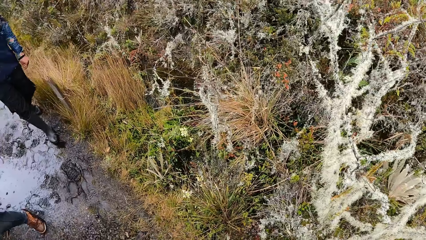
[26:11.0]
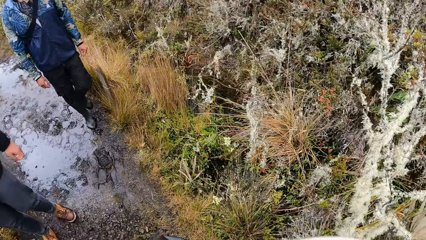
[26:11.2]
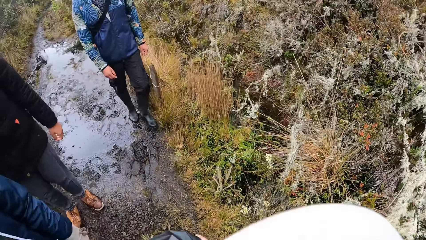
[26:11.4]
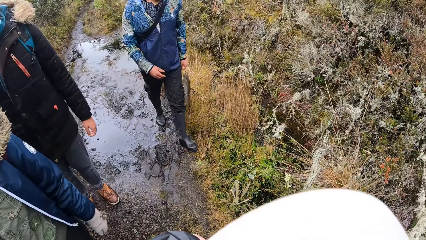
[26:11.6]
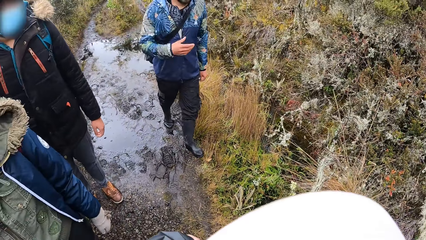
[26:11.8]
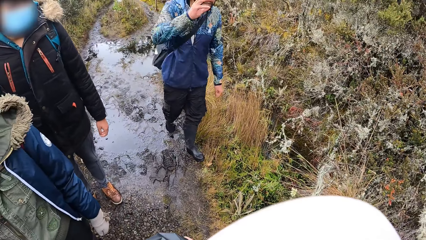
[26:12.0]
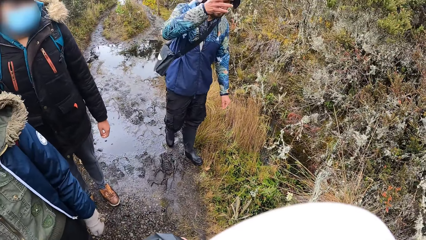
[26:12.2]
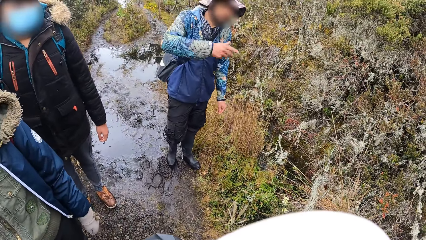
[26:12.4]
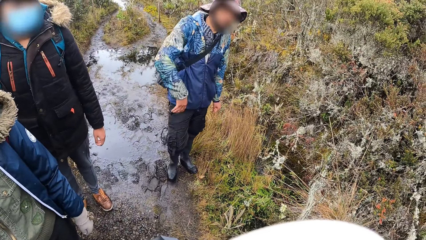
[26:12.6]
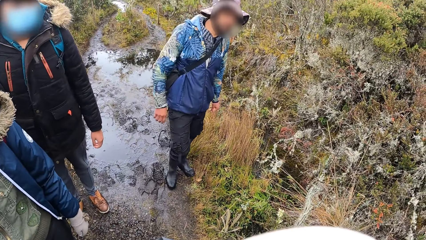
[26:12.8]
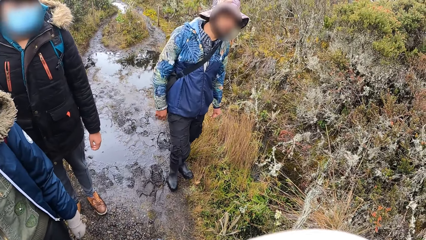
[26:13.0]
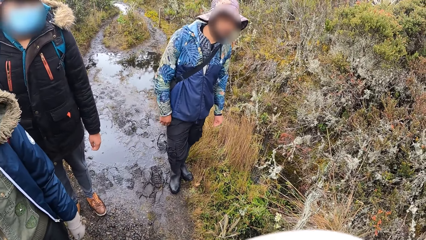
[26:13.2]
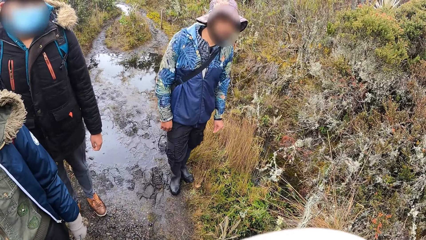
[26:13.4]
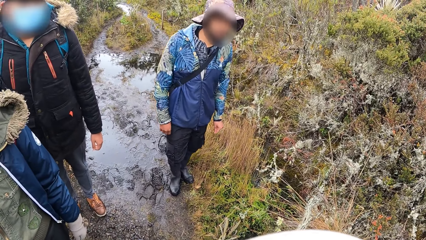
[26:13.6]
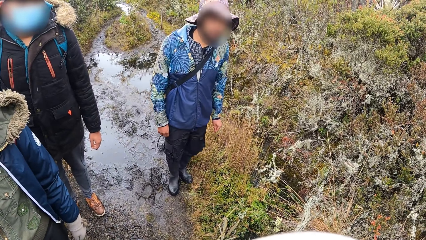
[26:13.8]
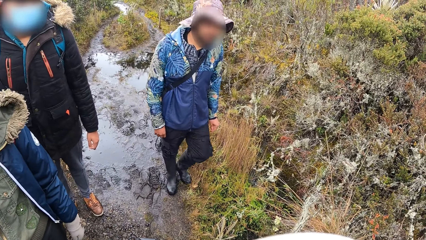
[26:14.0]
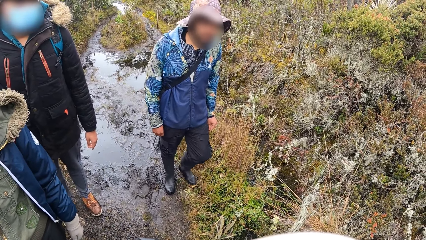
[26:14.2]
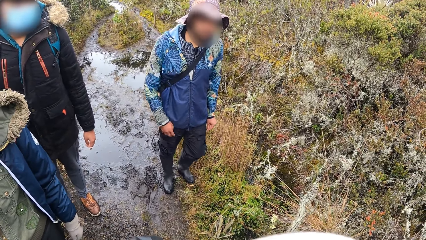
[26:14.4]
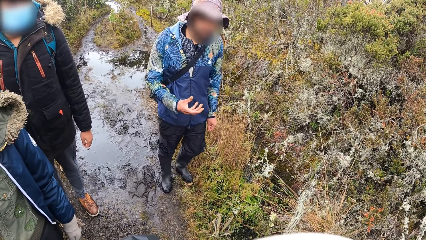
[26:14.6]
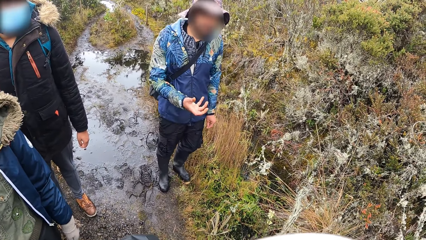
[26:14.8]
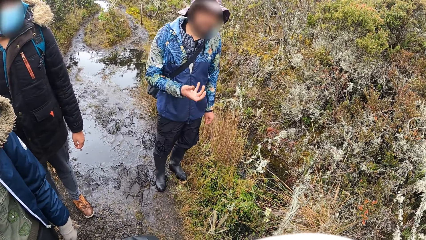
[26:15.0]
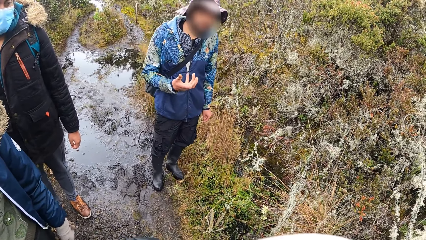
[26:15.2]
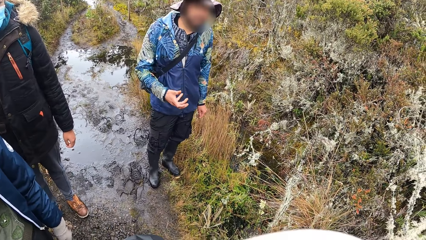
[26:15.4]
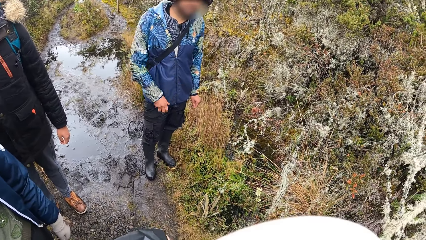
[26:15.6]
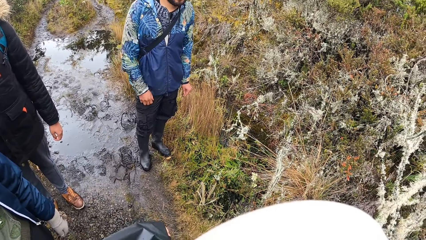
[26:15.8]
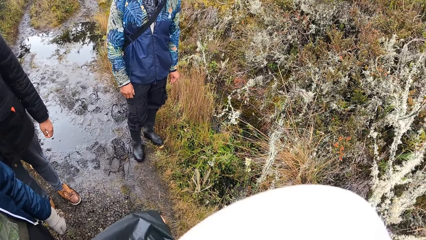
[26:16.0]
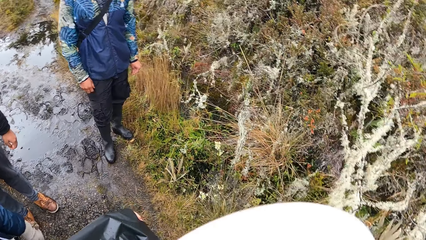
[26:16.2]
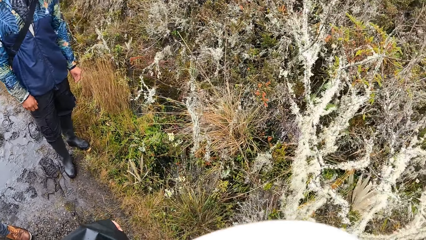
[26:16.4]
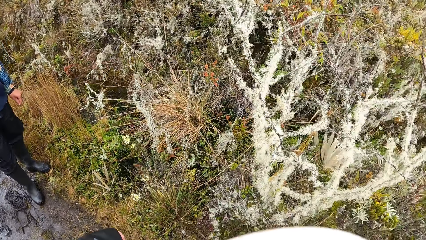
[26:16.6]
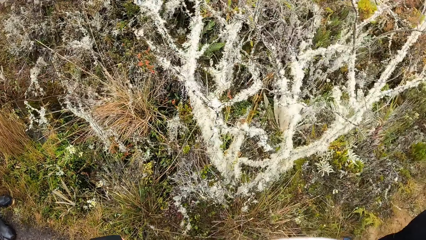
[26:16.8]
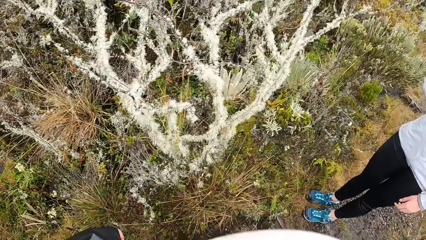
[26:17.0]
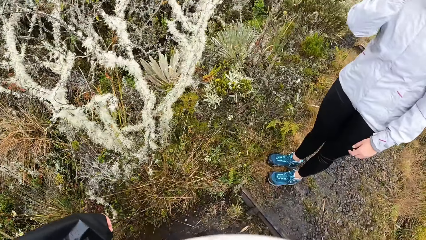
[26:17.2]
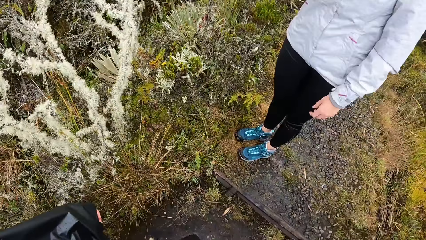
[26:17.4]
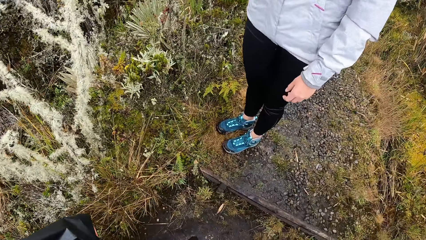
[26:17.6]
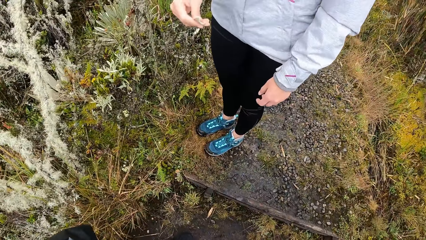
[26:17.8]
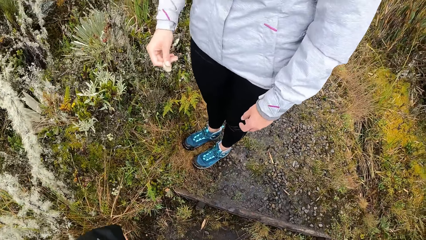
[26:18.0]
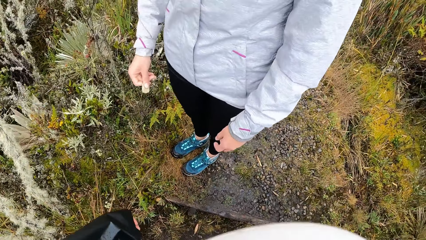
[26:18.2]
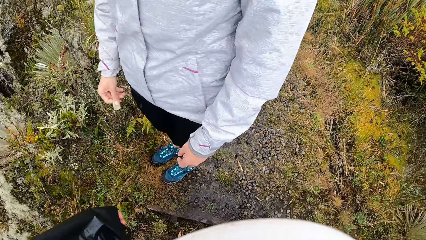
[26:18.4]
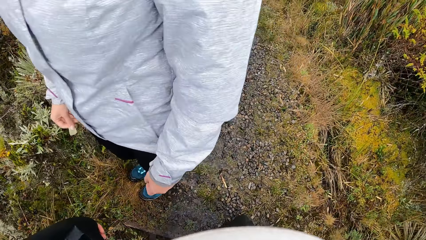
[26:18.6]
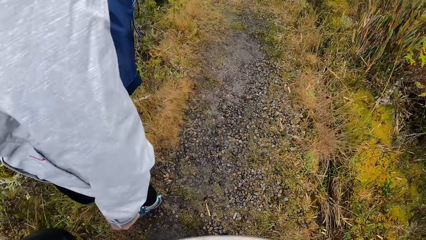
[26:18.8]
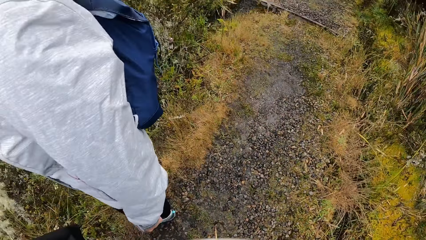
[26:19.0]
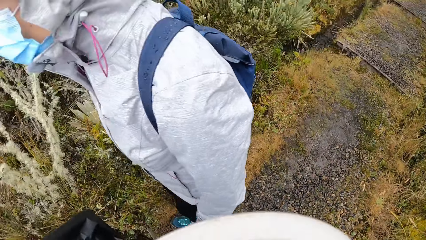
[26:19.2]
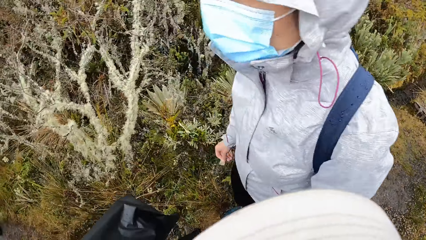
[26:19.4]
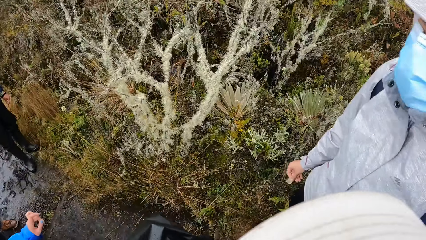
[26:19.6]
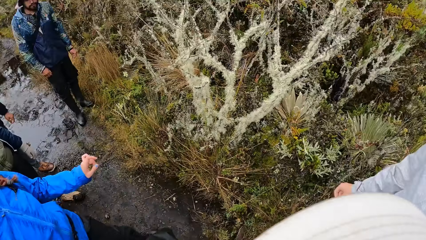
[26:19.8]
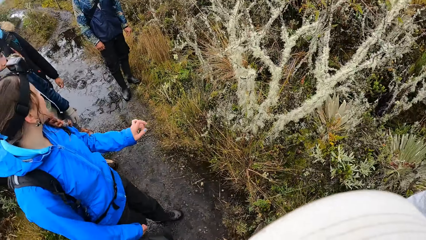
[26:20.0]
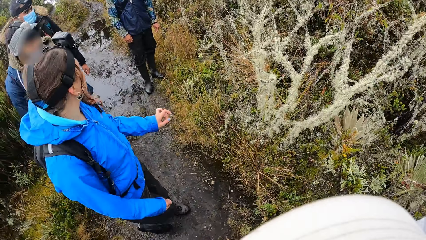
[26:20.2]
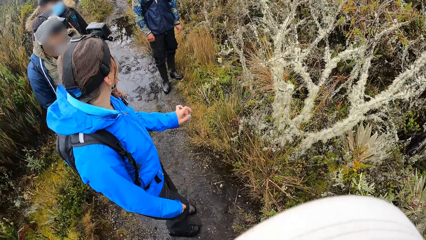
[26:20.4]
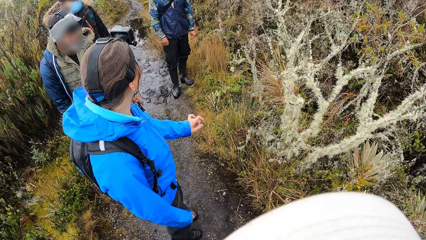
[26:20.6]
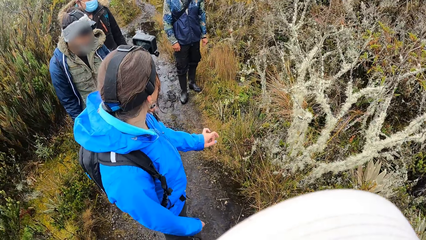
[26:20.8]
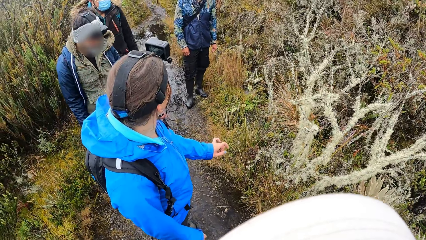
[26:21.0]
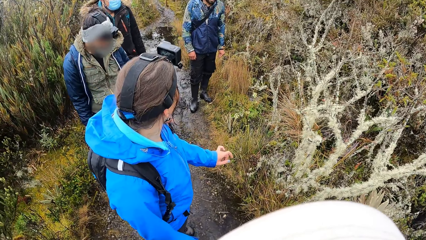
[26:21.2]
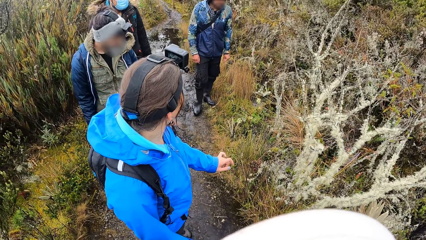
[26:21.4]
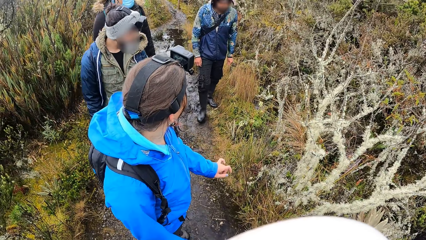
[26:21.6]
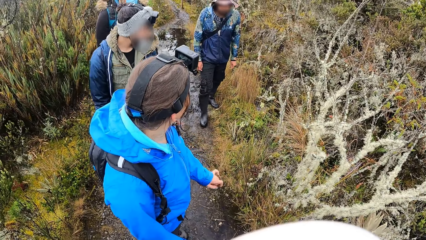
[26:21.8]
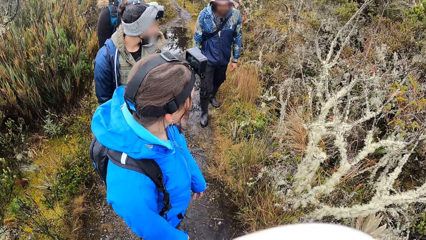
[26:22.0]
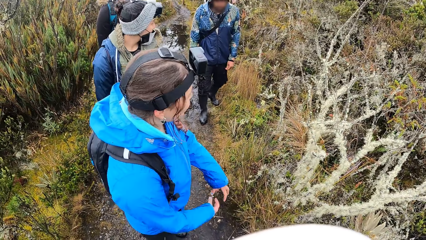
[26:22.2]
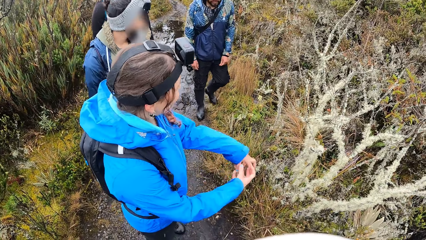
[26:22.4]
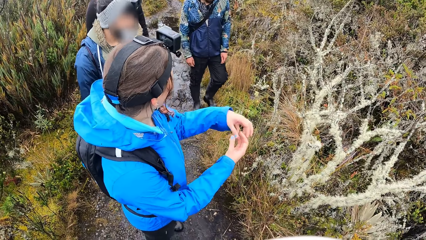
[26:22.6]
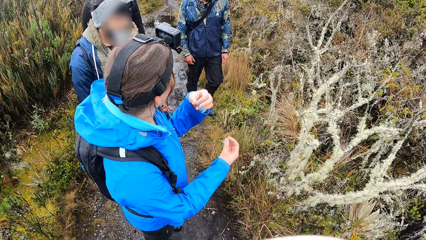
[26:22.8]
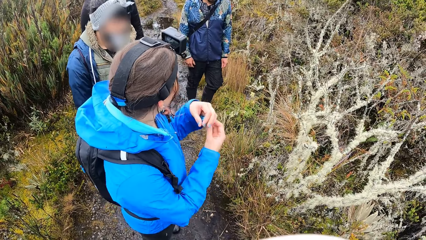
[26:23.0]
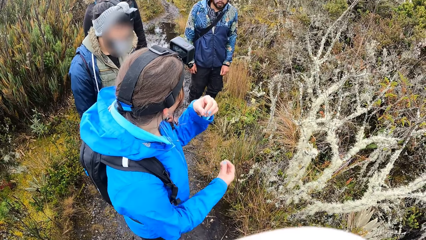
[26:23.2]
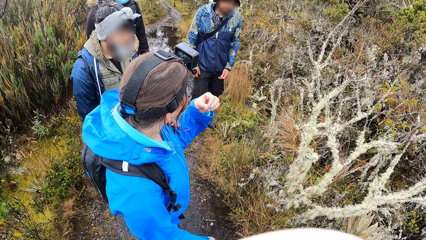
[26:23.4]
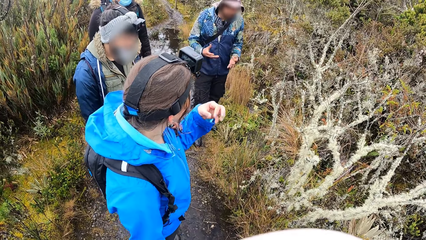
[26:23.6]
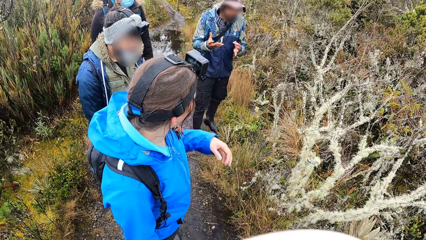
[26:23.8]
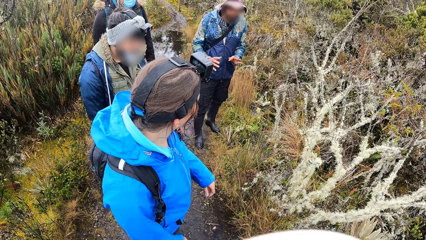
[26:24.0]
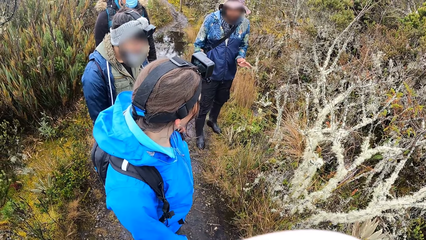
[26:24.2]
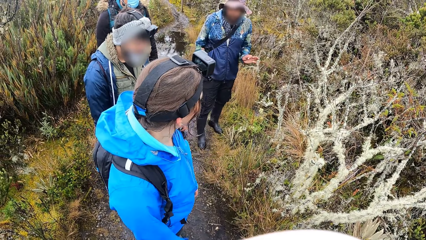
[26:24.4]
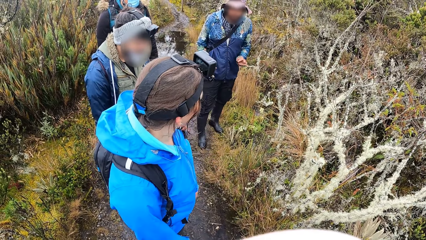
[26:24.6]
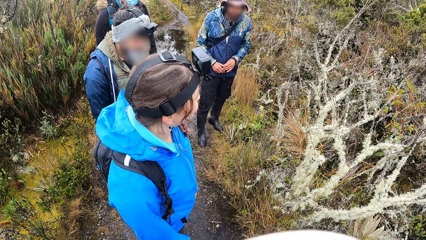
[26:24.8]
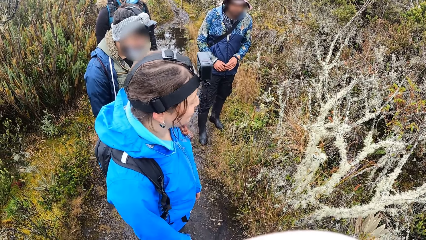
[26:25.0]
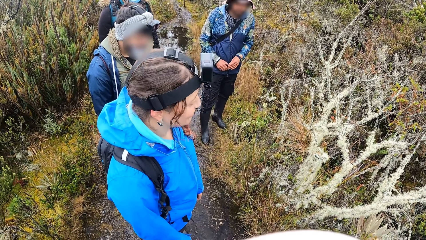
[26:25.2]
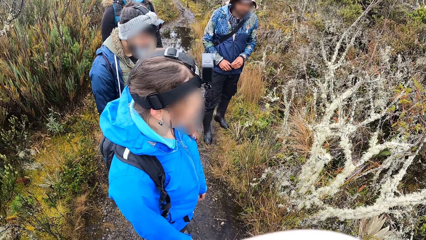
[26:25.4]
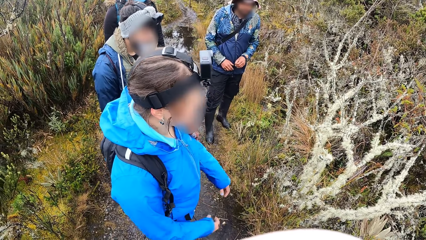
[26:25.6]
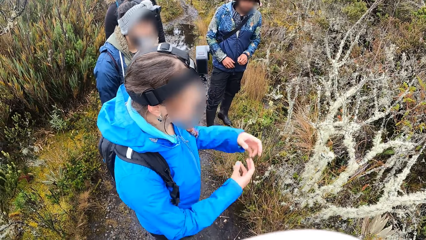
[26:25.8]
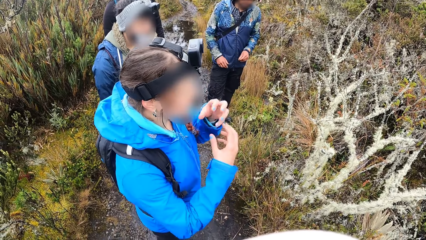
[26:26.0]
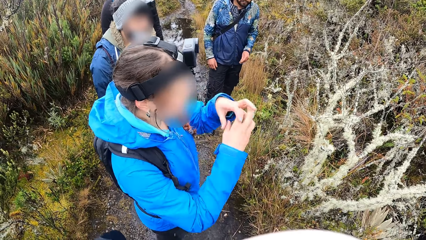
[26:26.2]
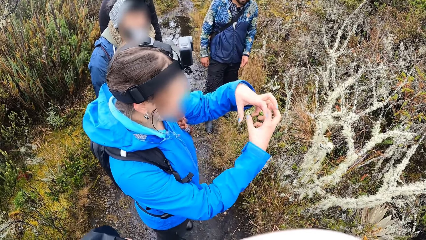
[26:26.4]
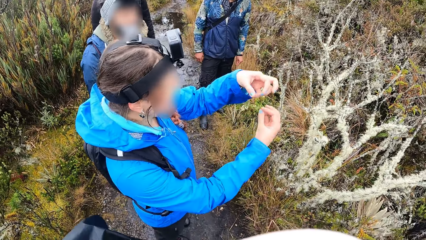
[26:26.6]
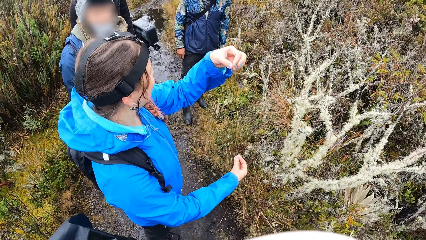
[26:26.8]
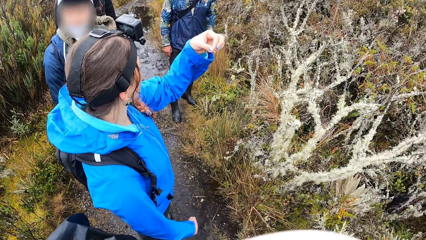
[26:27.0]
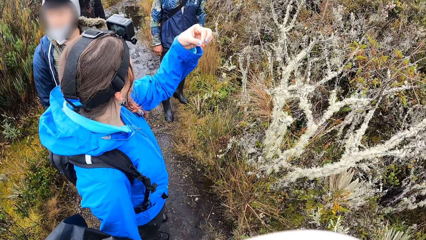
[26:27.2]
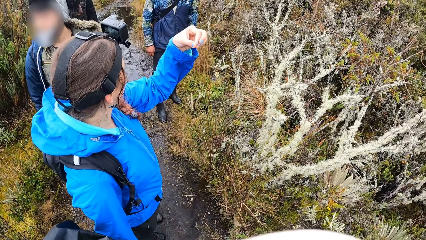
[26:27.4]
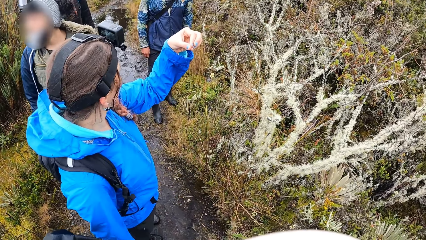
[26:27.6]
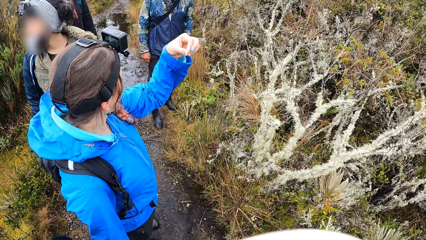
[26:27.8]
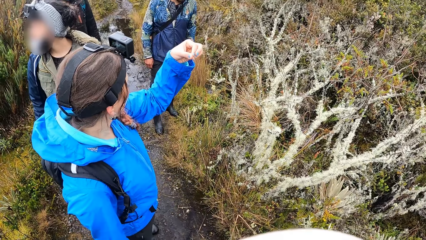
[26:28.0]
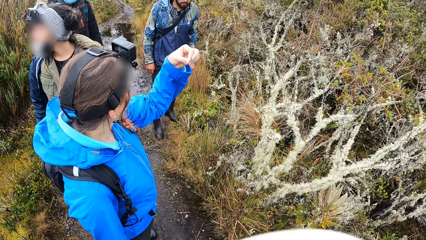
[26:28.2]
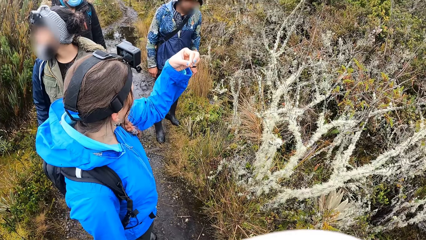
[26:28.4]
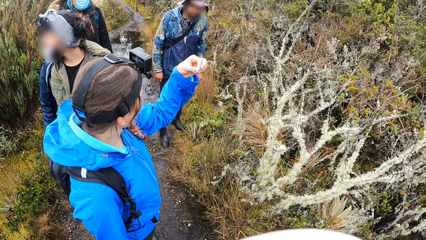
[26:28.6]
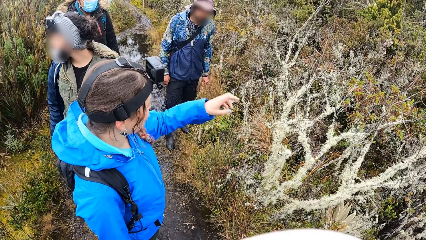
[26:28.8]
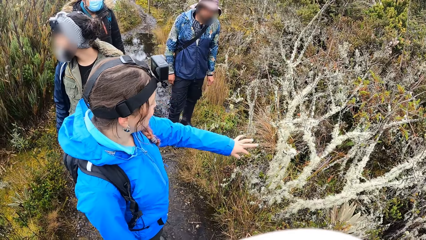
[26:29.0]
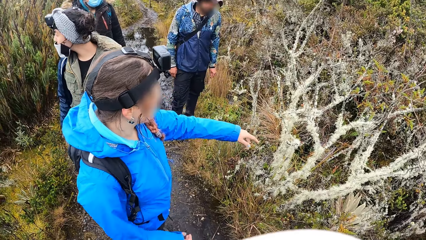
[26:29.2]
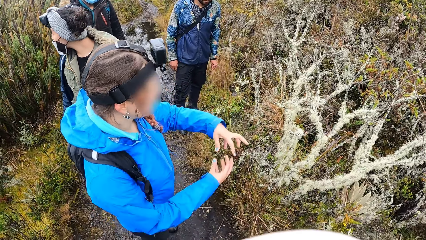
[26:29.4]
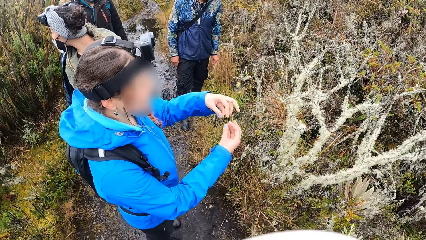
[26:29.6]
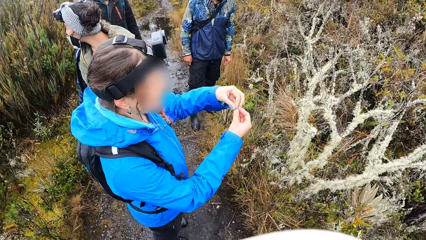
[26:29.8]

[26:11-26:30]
A man interacts with the group of people. The camera wearer looks around. A person moves hands. The camera wearer looks around. A woman interacts with the man. The person moves hands.
